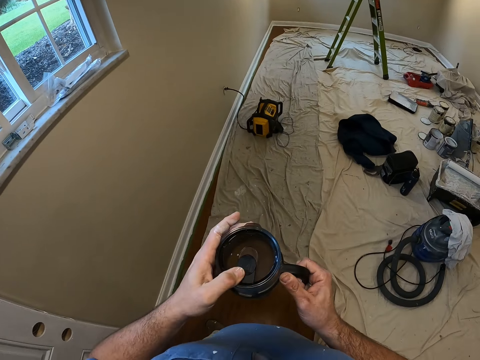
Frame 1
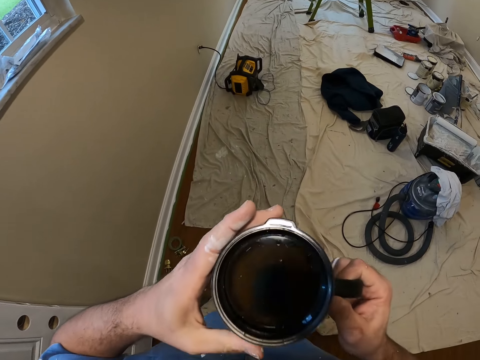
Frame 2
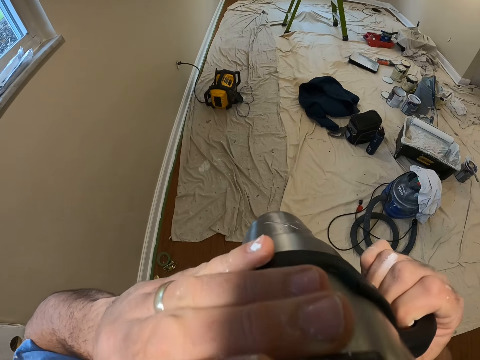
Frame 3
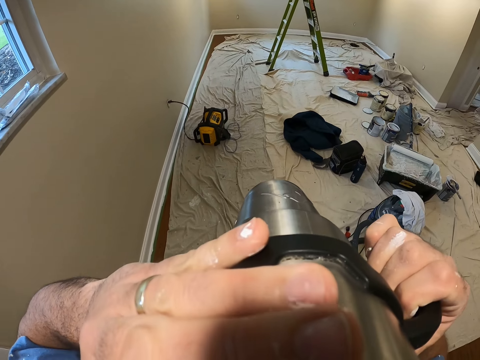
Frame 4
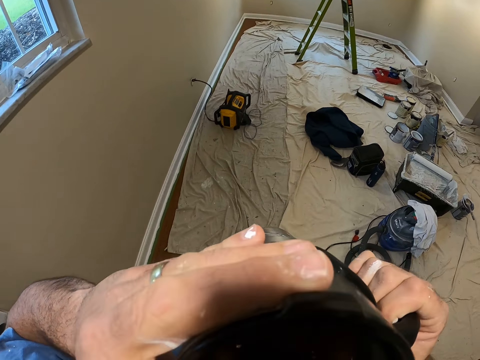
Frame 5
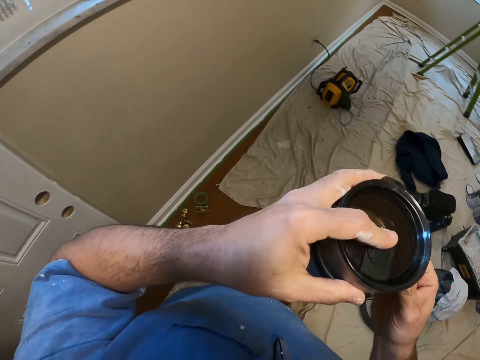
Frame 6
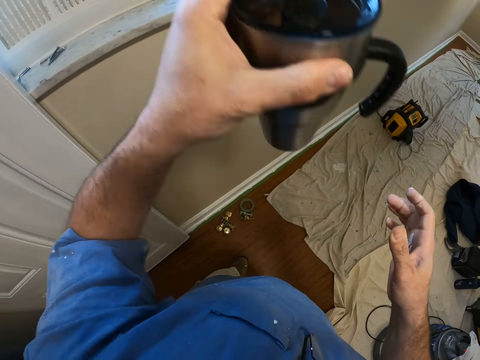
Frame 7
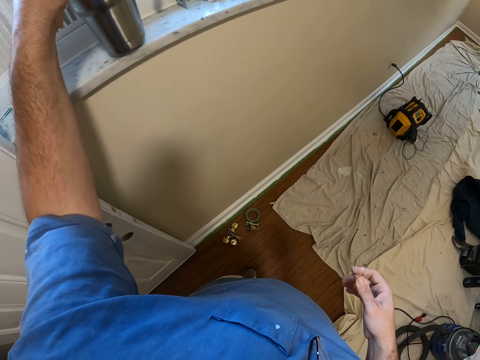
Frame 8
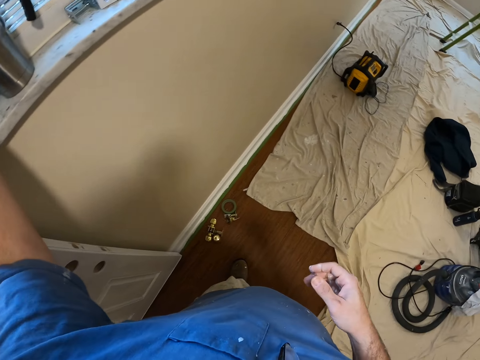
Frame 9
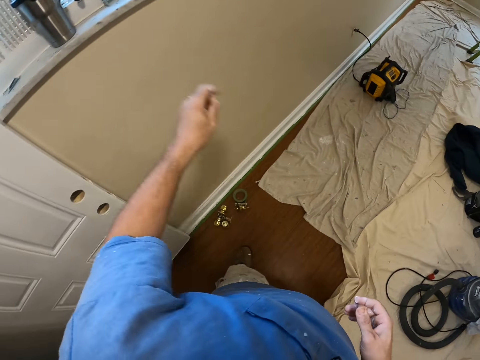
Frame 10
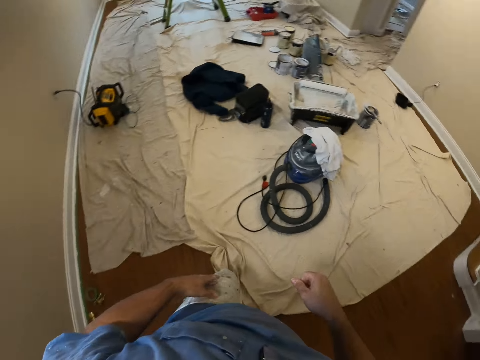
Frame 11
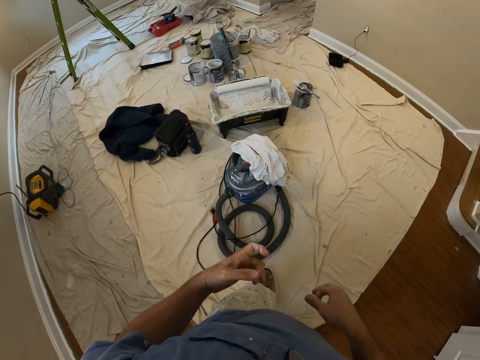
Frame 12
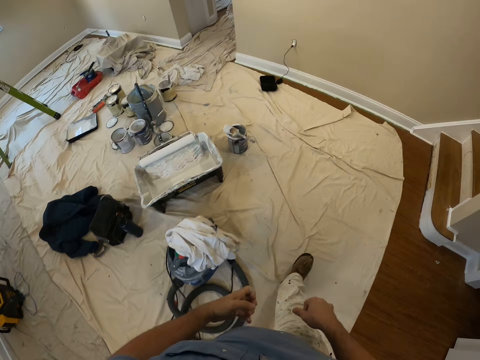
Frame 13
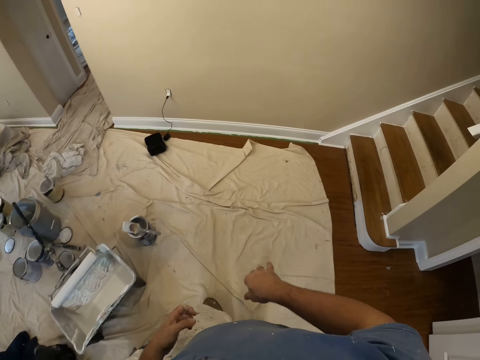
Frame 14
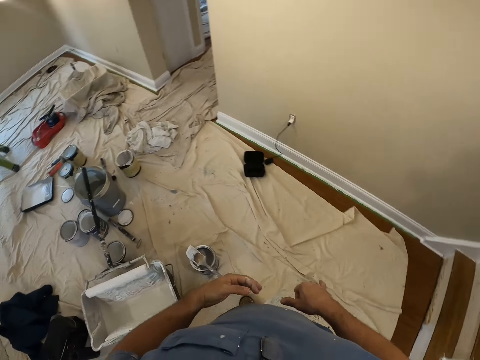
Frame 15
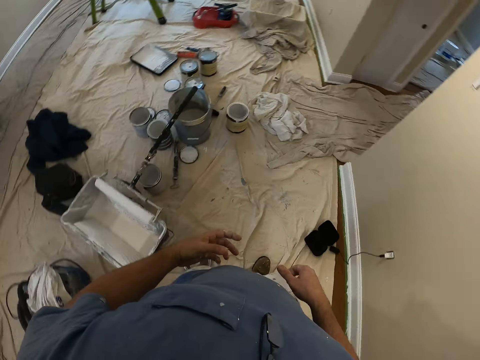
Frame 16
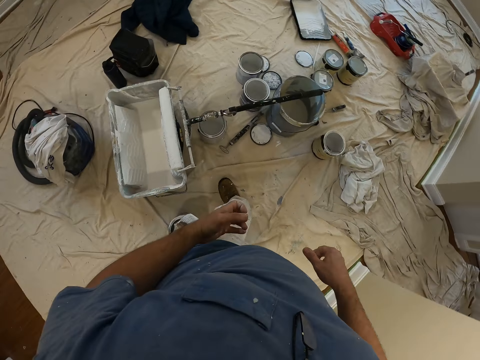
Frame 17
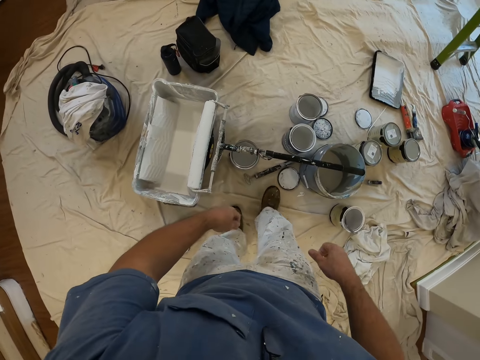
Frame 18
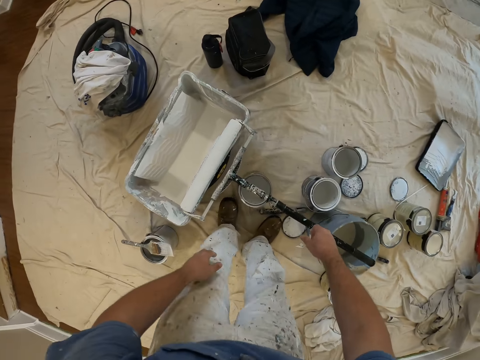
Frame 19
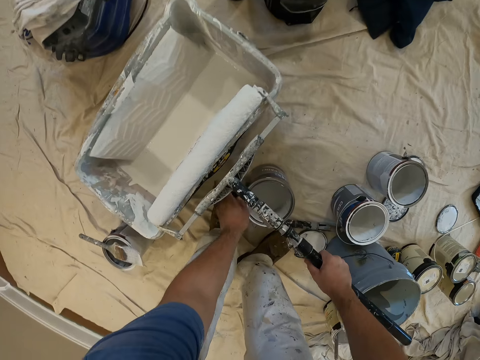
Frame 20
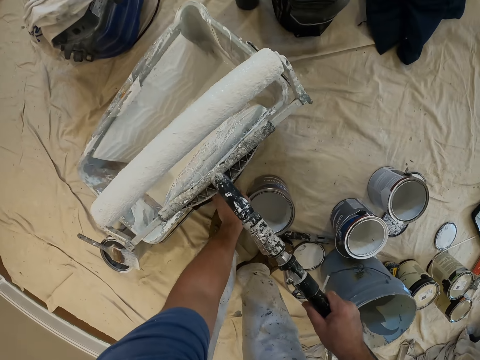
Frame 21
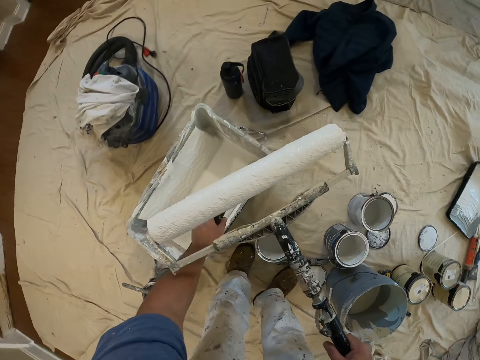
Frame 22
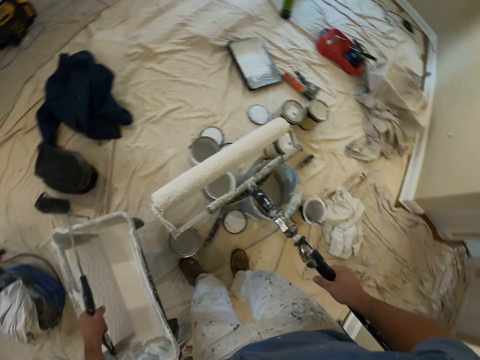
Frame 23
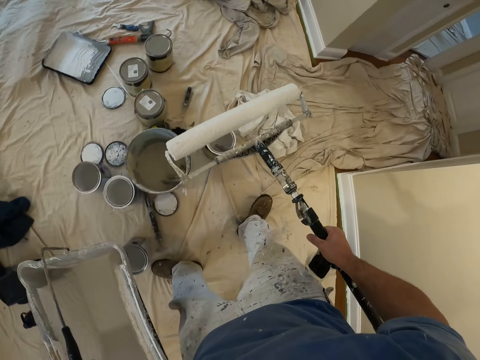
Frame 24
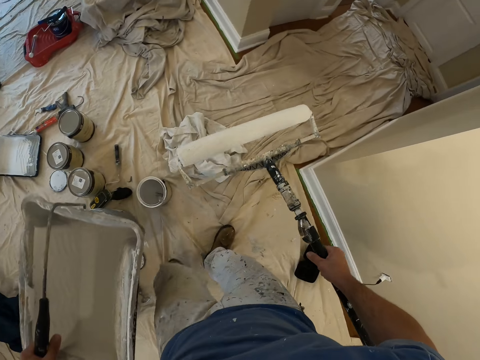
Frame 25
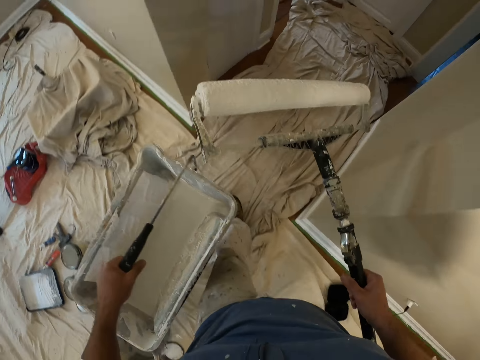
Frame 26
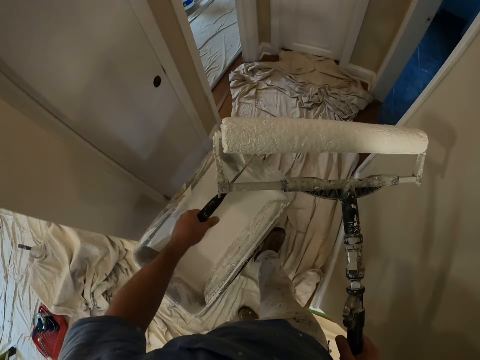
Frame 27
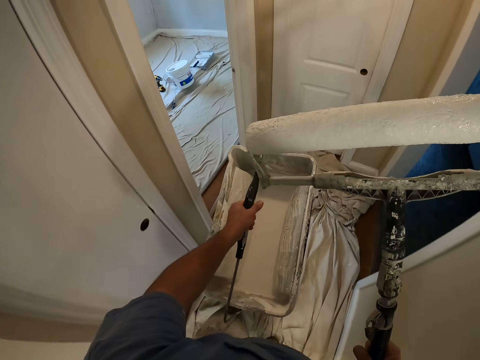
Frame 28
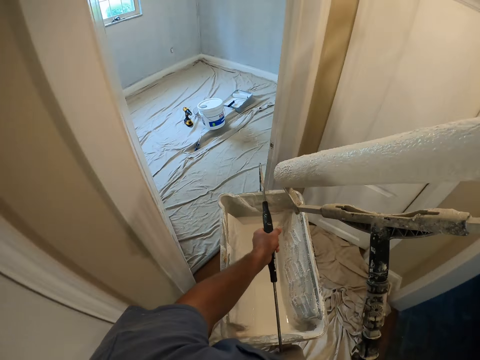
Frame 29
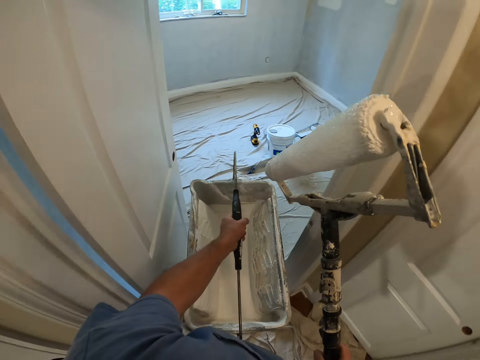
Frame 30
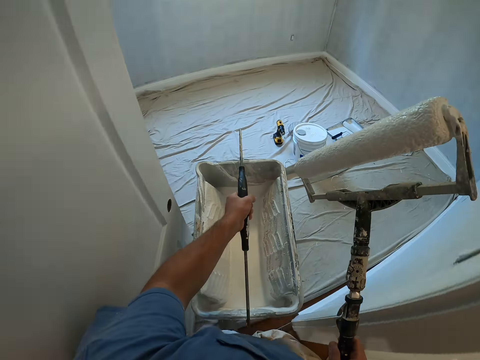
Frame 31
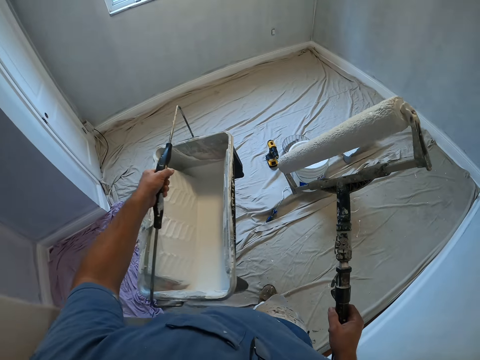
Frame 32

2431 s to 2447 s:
The camera wearer opens the flask. They drink from the flask. They close the flask. They put the flask on the window sill. They walk across the room. They hold a painting roll. They hold a paint jar. They pick up a roller brush with the right hand. They pick up a container with the left hand. They walk in the room. They carry the brush and the container across the corridor.

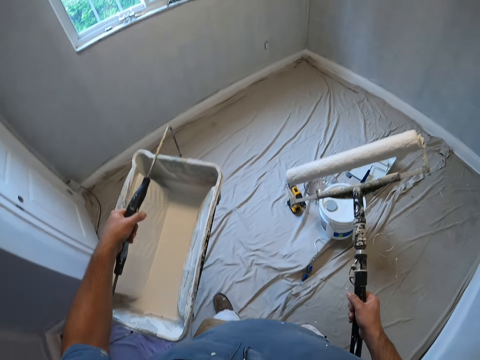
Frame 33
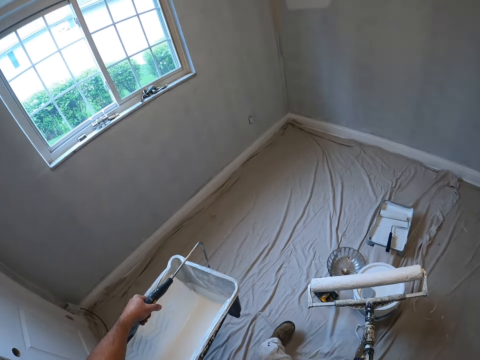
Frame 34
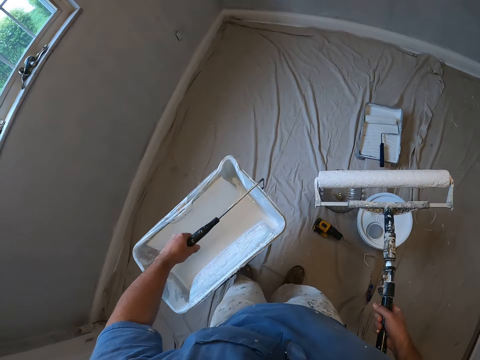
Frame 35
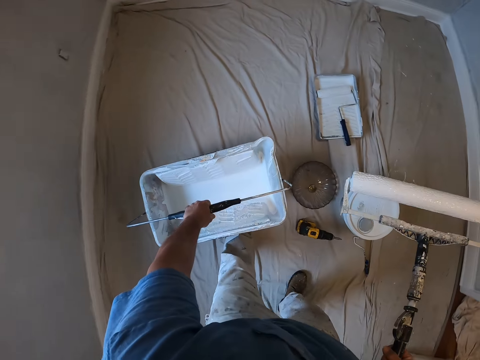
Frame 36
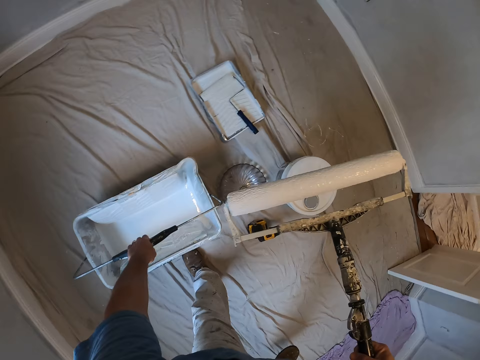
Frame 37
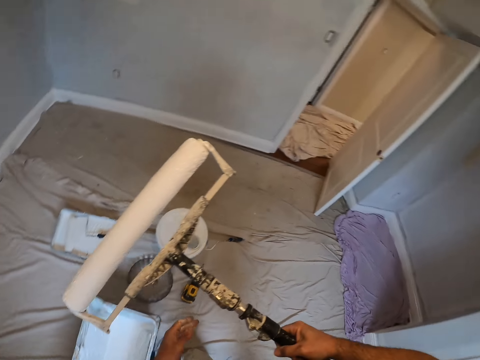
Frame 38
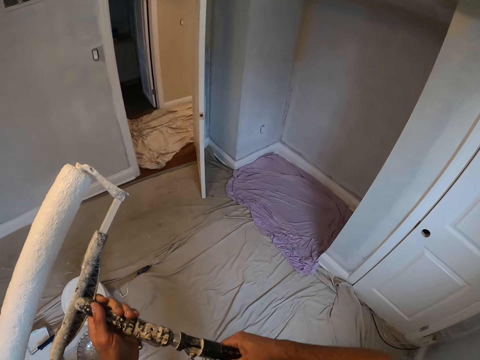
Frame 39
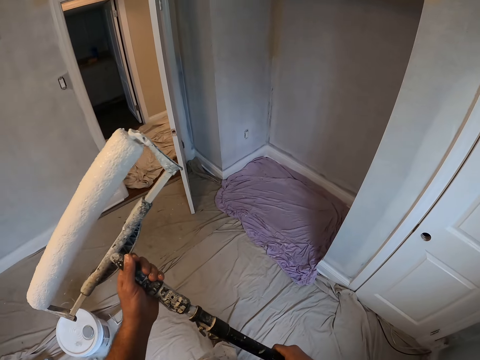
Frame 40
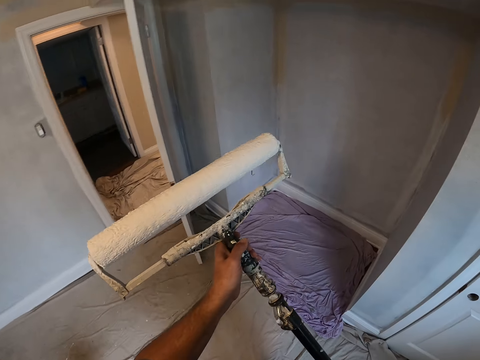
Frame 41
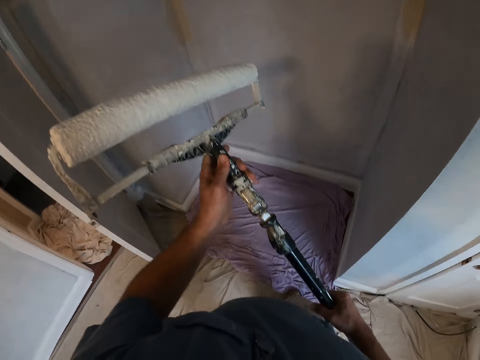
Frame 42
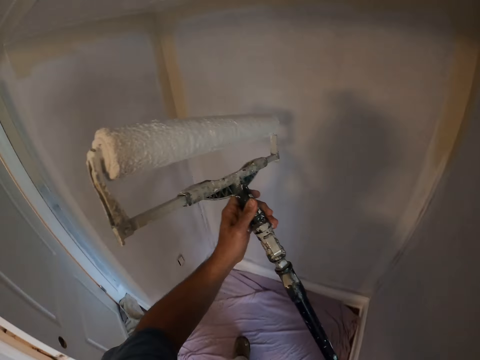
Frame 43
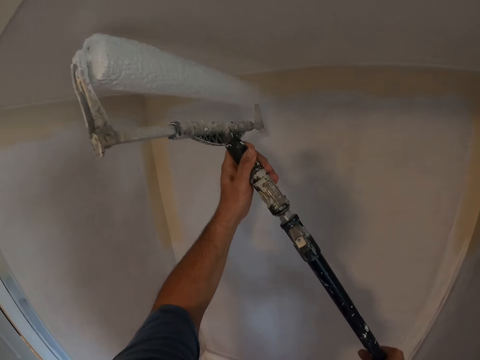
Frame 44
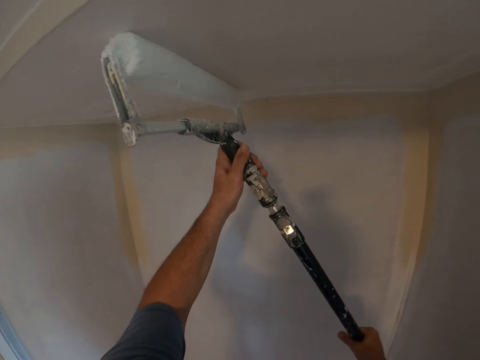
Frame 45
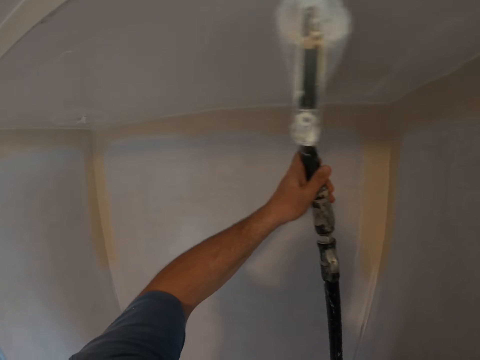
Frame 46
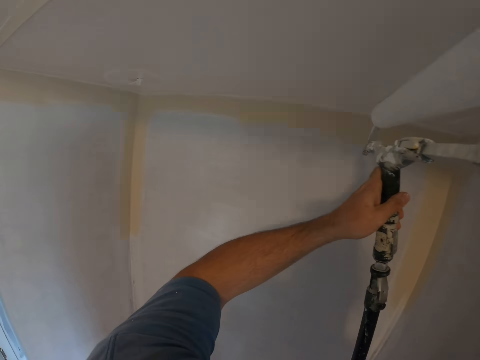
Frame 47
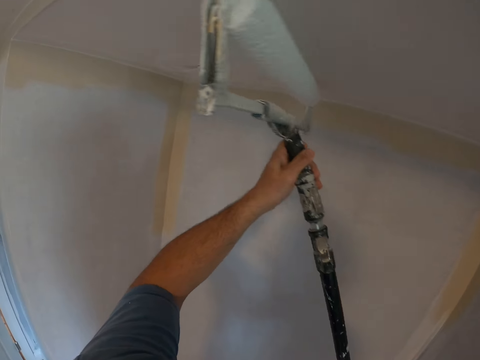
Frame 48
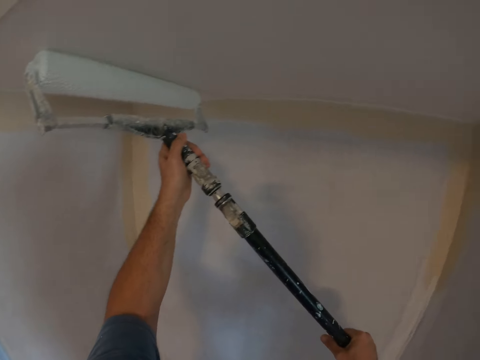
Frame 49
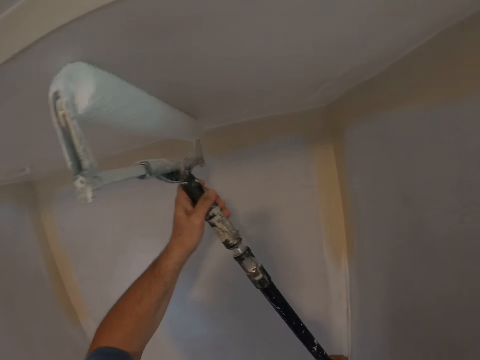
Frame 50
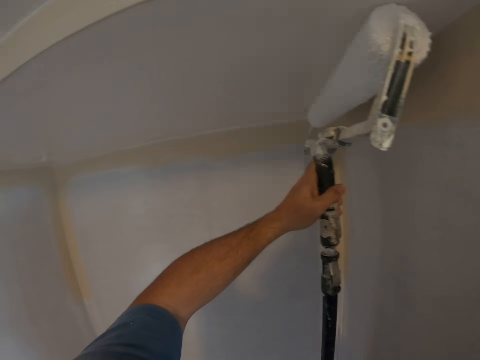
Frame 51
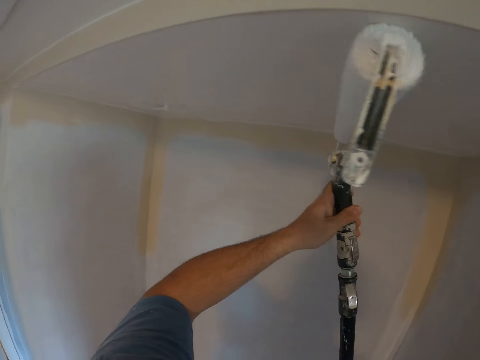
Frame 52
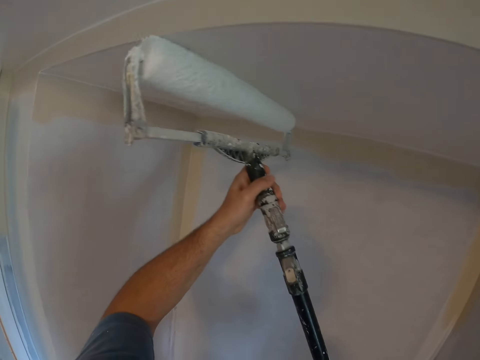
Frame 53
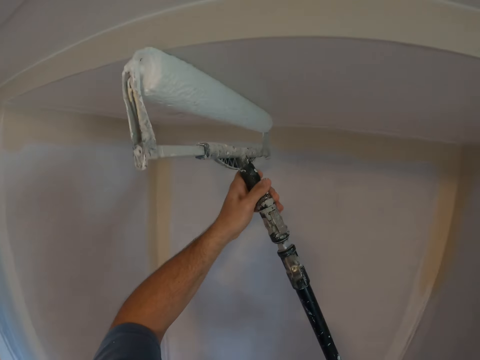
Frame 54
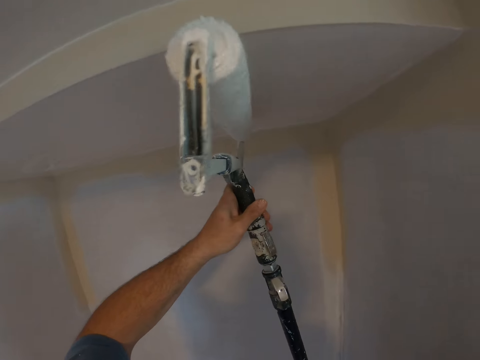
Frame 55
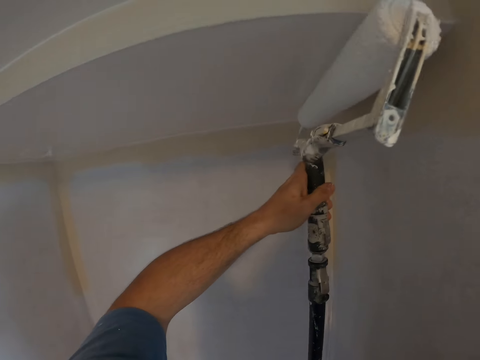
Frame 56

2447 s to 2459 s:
The camera wearer places a bucket of paint on the floor. They walk around. They paint the wall.
